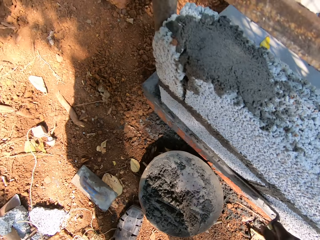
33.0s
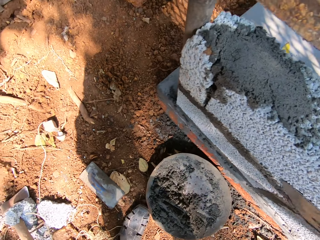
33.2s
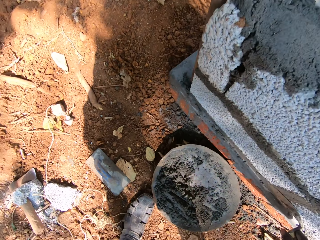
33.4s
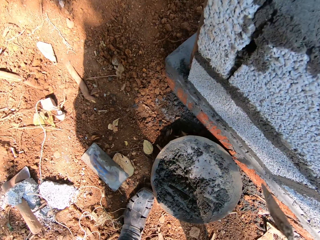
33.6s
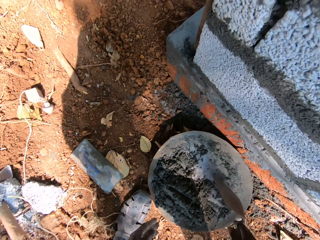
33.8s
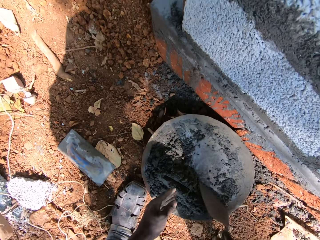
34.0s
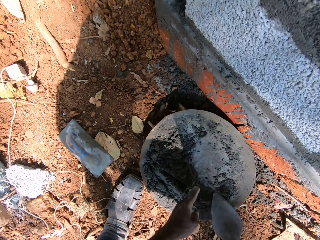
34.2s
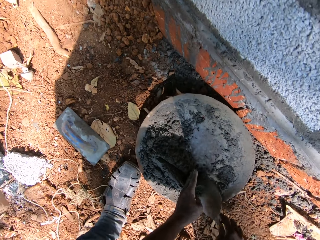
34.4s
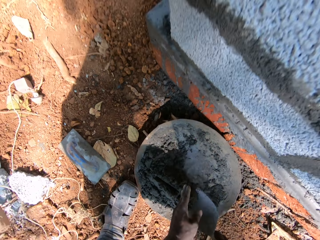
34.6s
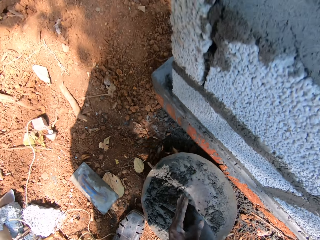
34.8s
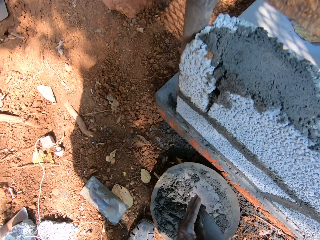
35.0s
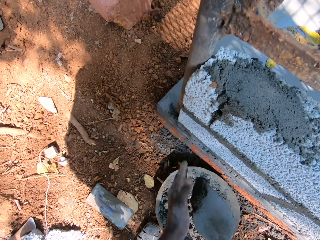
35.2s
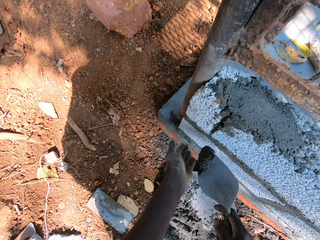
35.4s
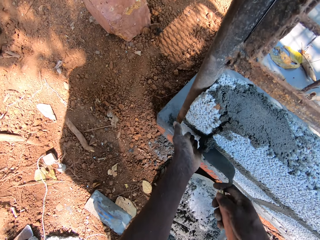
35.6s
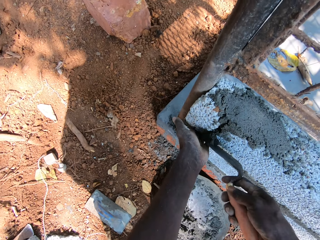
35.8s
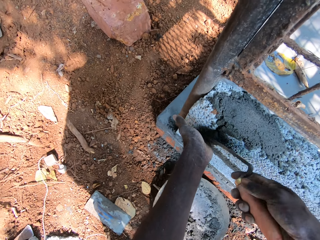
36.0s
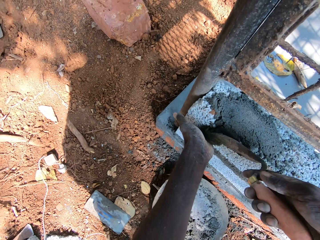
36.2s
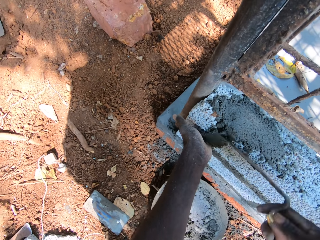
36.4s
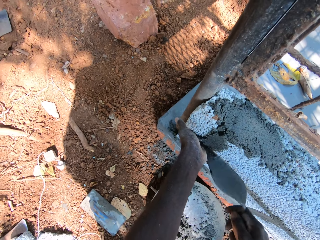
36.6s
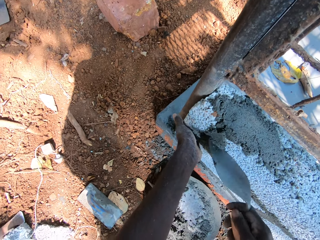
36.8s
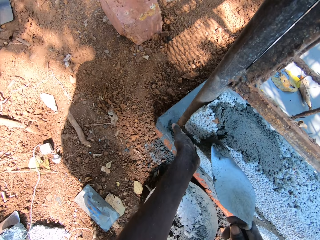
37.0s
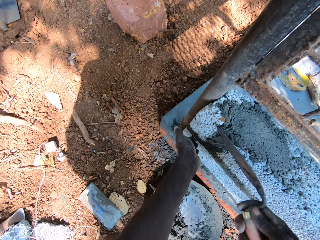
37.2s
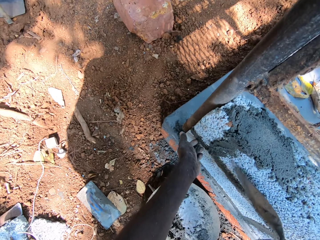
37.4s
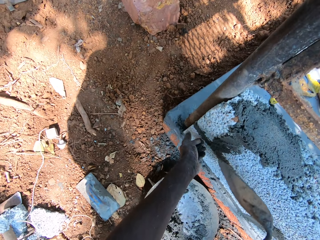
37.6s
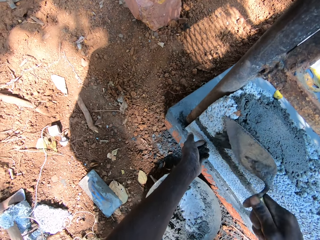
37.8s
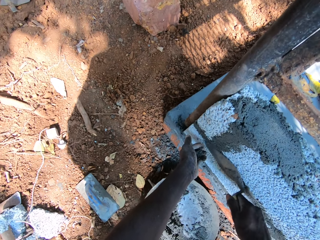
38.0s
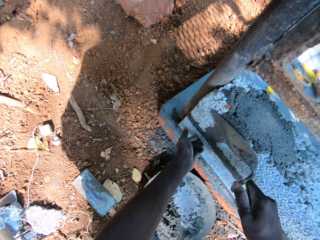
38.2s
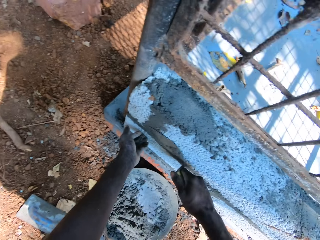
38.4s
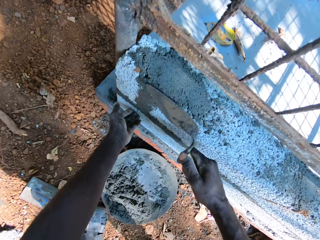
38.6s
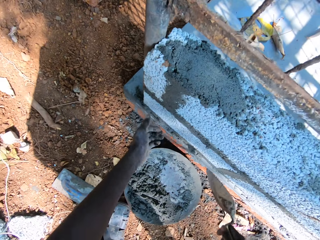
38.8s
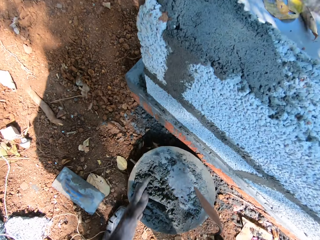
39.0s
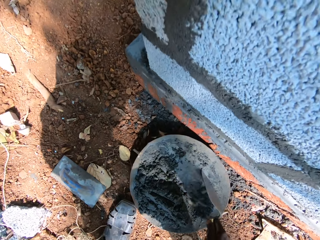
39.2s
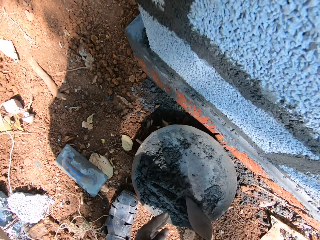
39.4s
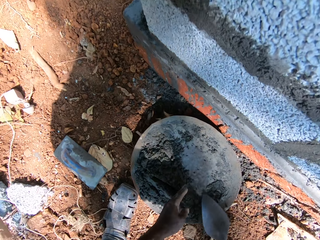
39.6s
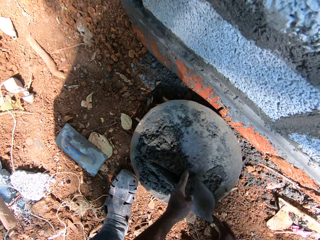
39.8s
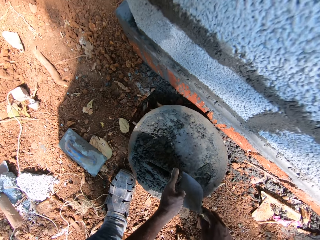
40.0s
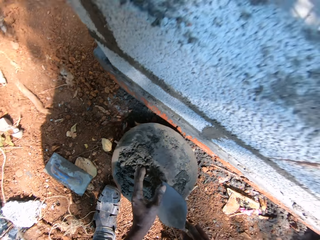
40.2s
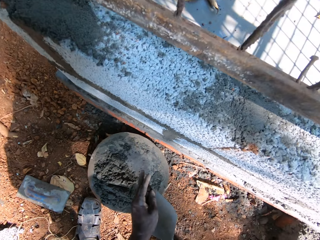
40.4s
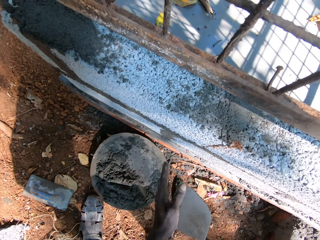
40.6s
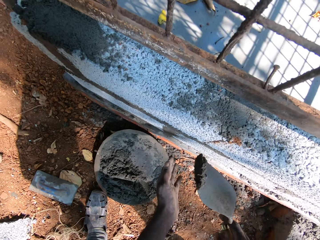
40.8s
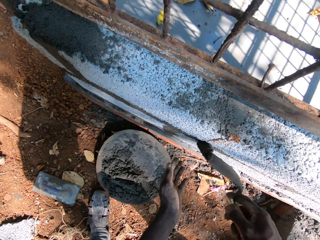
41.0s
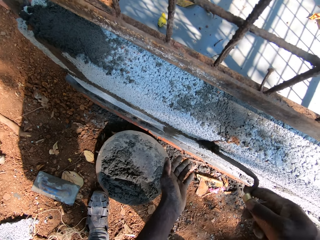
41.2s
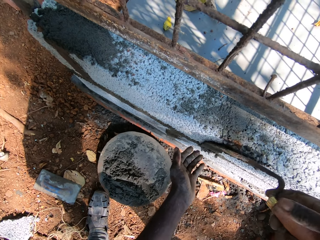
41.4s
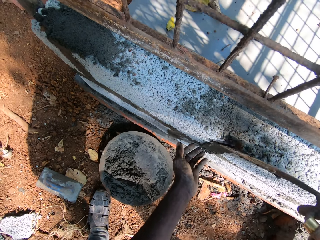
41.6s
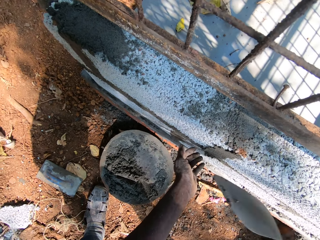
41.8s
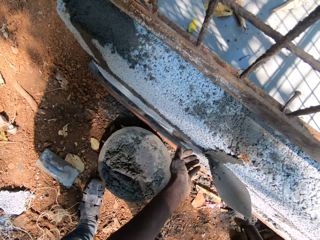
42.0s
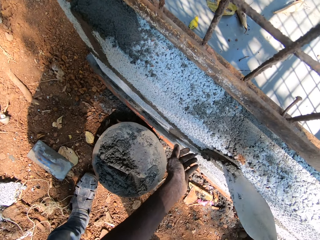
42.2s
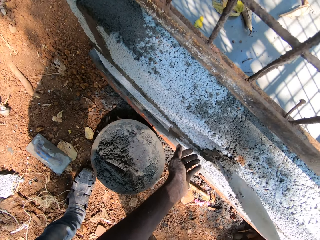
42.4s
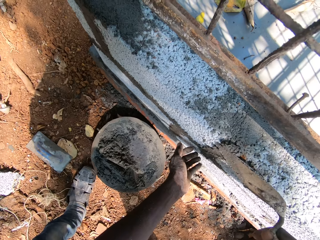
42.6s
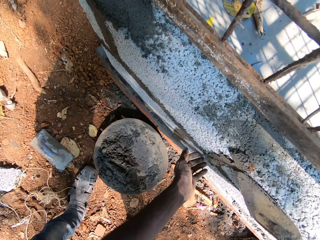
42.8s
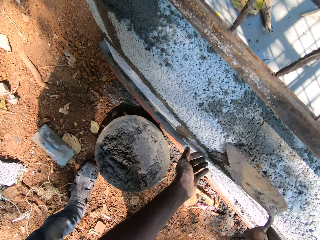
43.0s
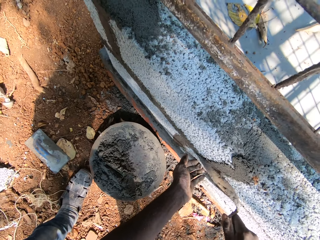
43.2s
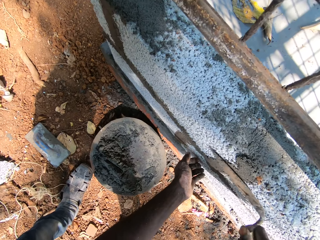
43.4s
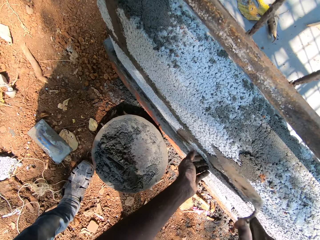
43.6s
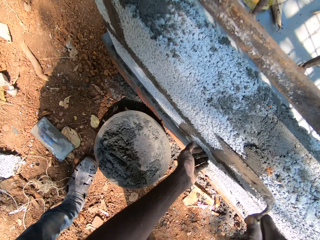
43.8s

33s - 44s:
The camera wearer takes cement from the head pan of cement with the masonry trowel in his right hand. He puts the cement on the wall from the masonry trowel in his right hand. He holds the sand with the left hand. He takes the cement from the head pan of cement with the masonry trowel in his right hand. He puts the cement on the wall from the masonry trowel in his right hand.

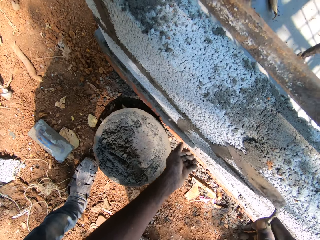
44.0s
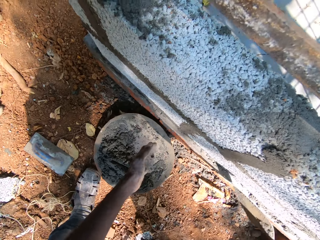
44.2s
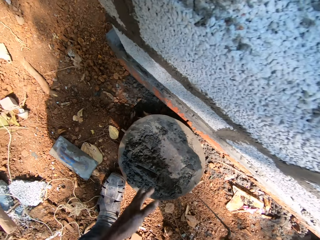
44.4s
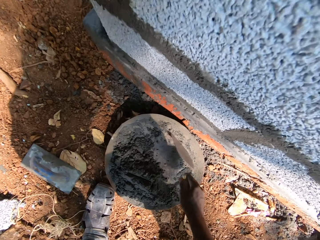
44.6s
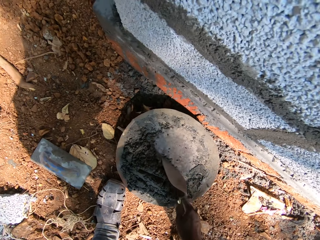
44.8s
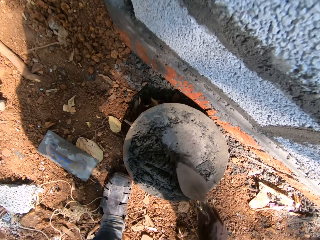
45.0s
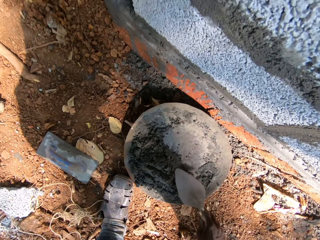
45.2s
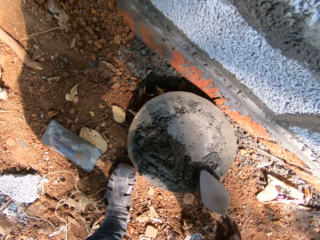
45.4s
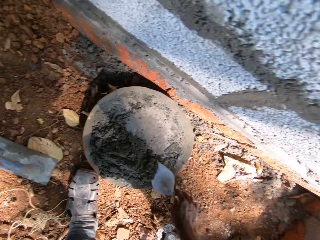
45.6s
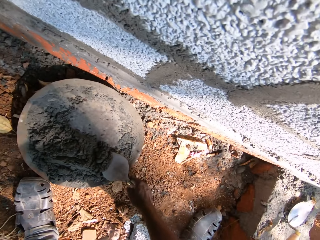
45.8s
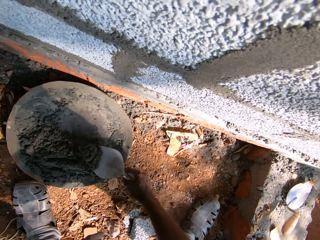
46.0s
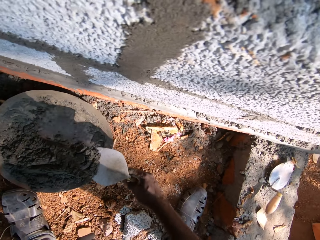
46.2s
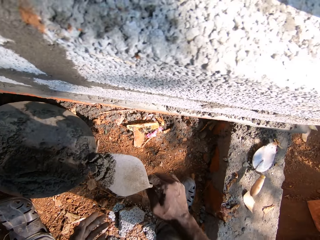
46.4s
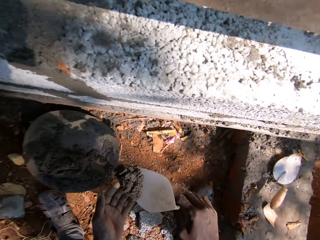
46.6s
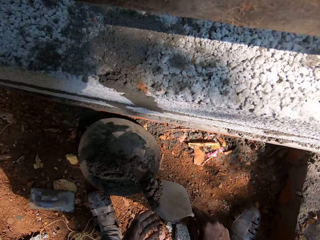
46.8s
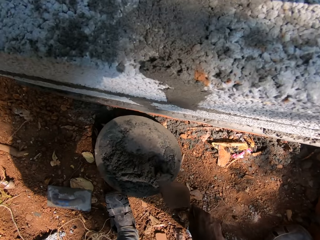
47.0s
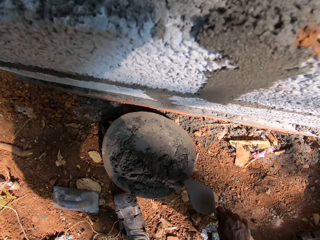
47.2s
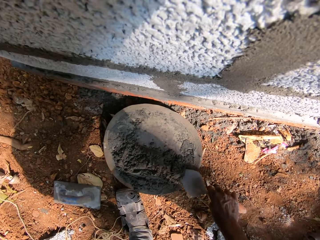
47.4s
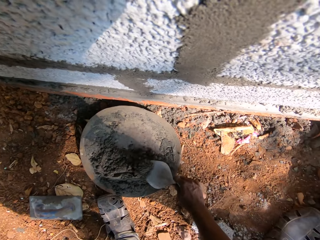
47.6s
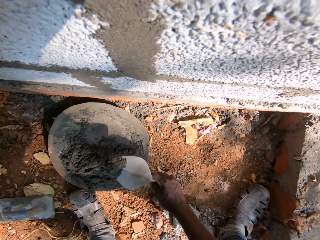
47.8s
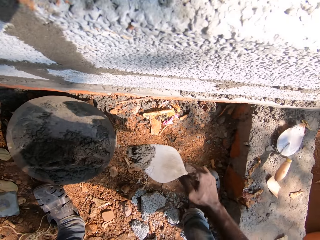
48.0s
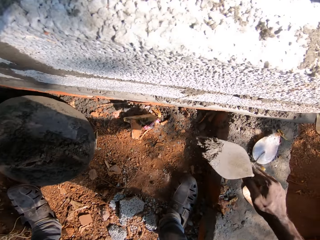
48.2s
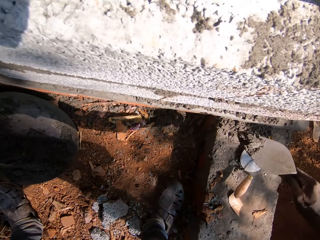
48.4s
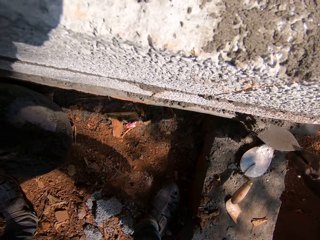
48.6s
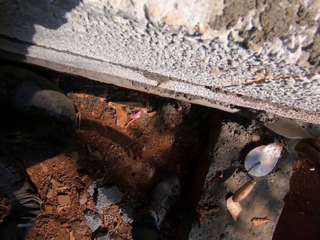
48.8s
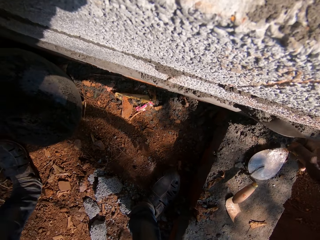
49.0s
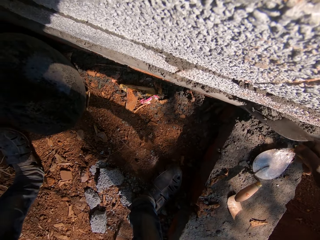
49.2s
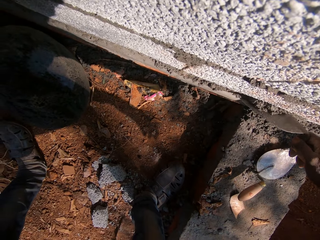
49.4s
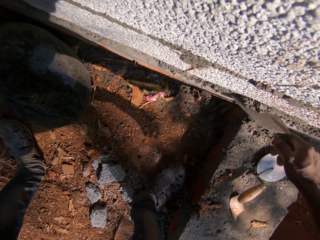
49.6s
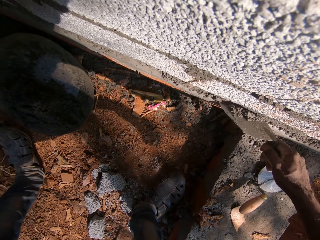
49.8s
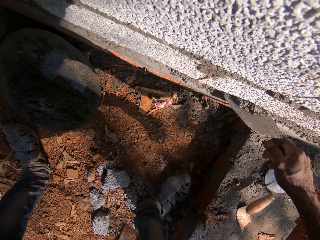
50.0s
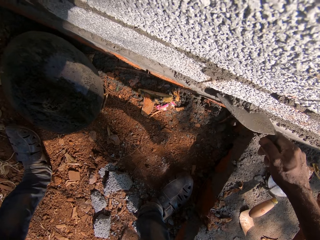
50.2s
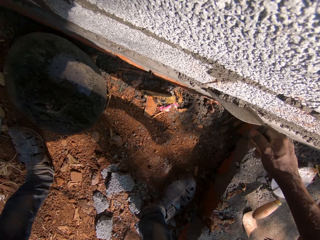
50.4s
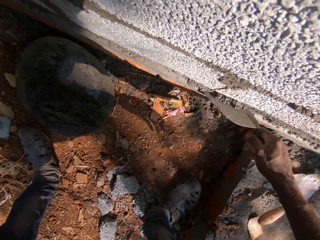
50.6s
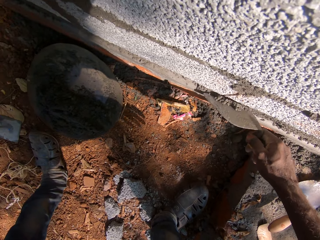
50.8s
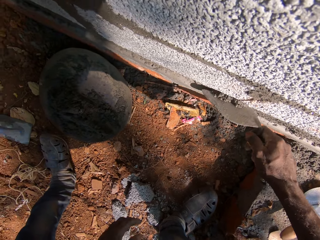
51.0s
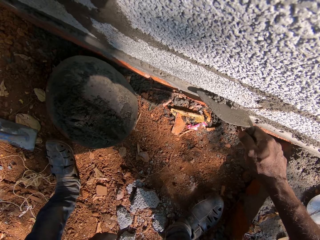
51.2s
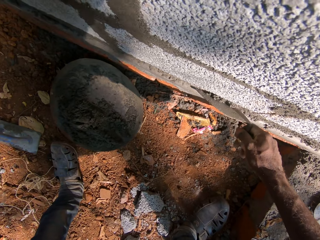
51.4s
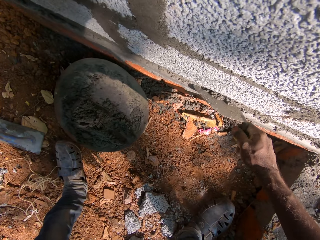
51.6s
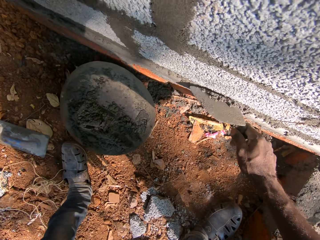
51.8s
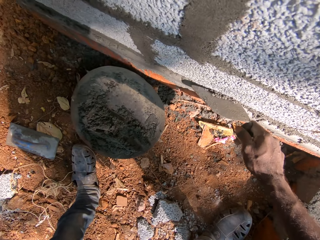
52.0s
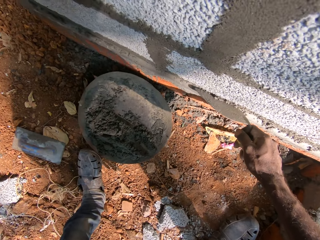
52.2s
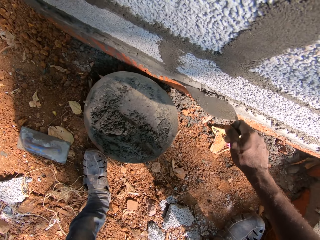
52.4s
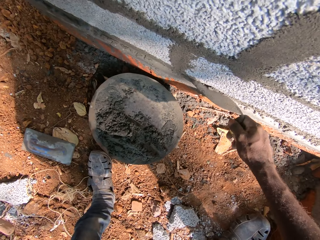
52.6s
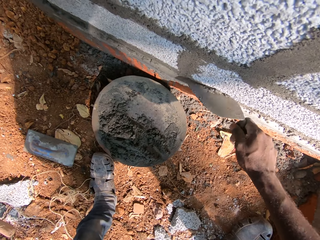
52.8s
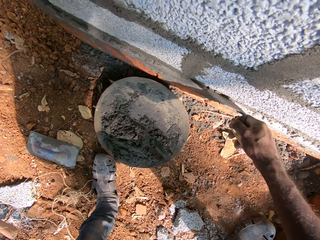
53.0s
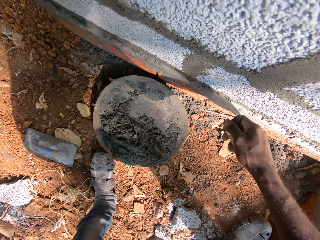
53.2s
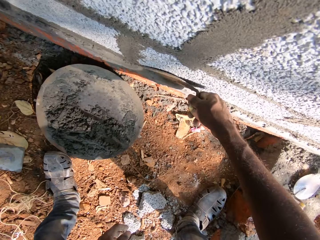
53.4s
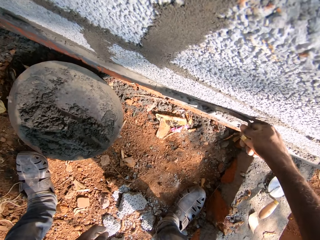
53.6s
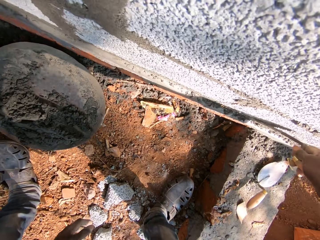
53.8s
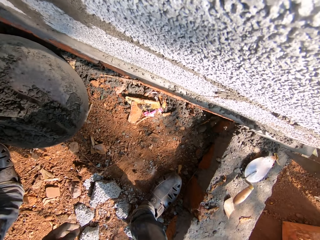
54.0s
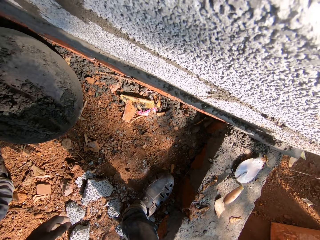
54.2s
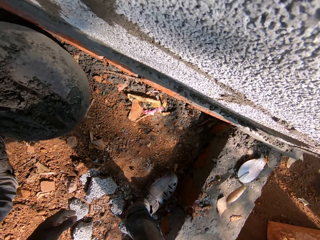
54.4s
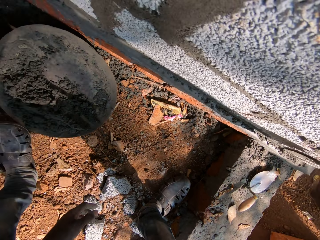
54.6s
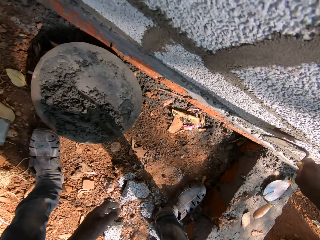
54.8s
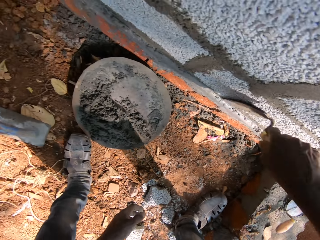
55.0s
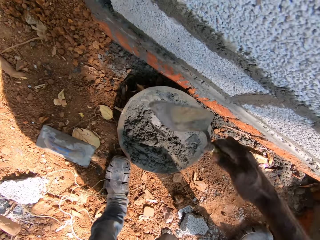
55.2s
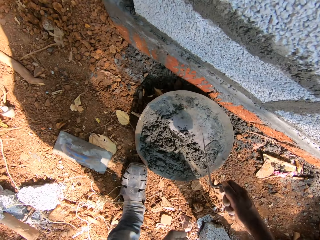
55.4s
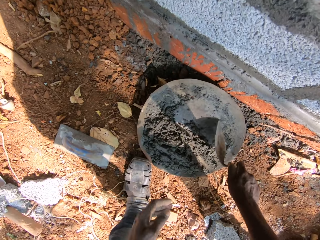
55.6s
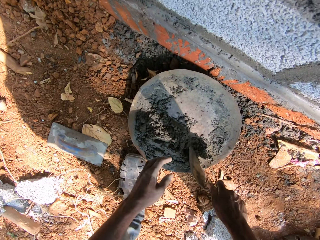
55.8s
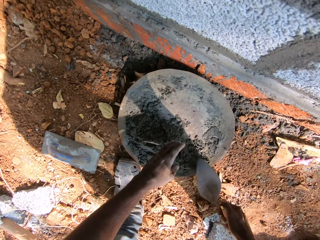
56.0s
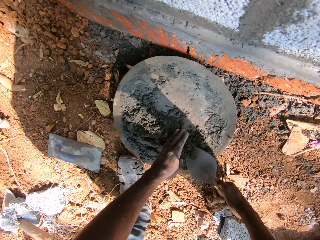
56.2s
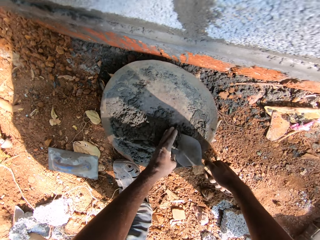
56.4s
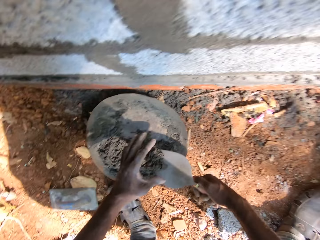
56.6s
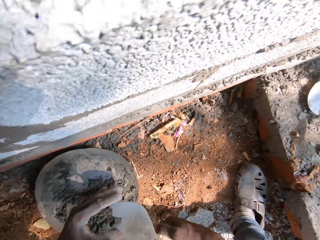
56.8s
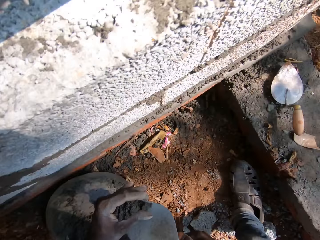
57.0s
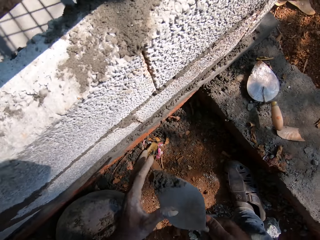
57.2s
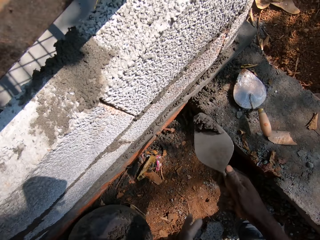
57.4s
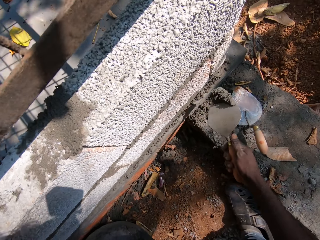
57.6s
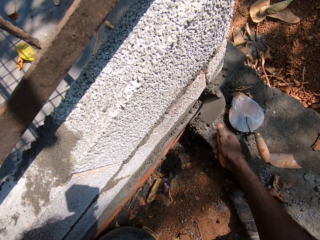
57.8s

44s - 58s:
The camera wearer takes cement from the head pan of cement with the masonry trowel in his right hand. He pours the cement from the masonry trowel in his right hand into the head pan of cement. He takes the cement from the head pan of cement with the masonry trowel in his right hand. He puts the cement on the wall from the masonry trowel in his right hand. He takes the cement from the head pan of cement with the masonry trowel in his right hand.
